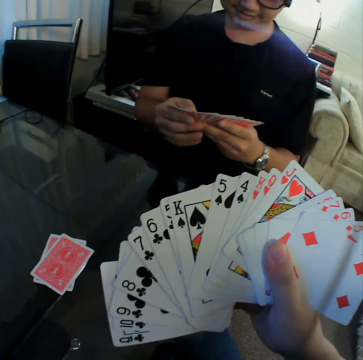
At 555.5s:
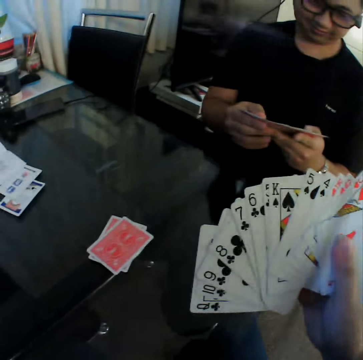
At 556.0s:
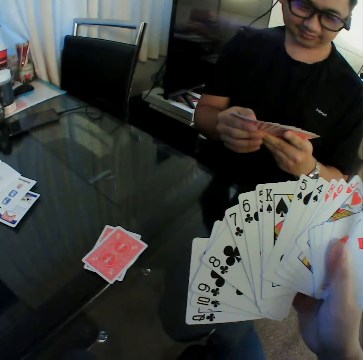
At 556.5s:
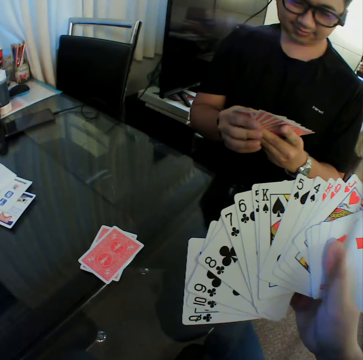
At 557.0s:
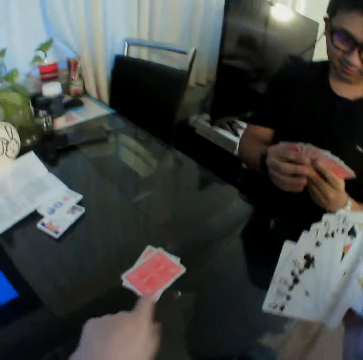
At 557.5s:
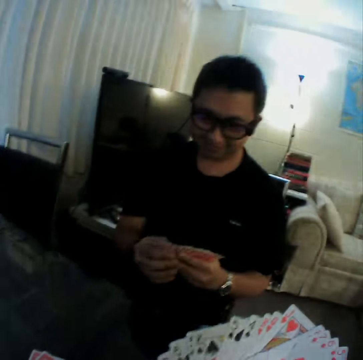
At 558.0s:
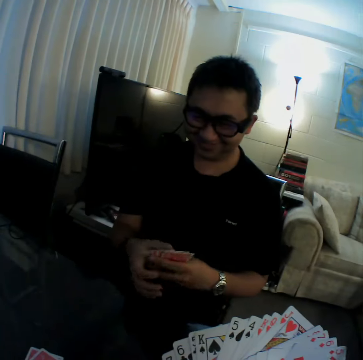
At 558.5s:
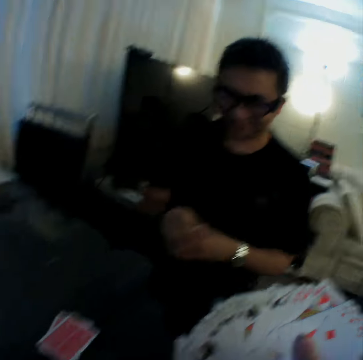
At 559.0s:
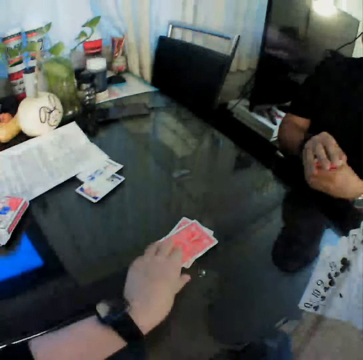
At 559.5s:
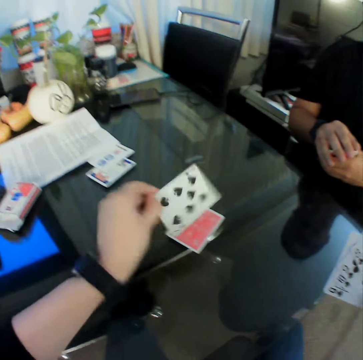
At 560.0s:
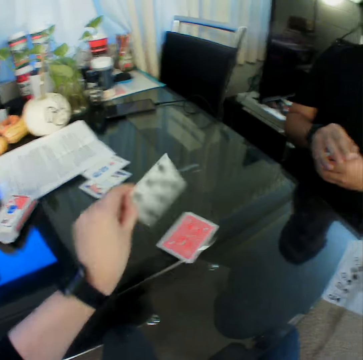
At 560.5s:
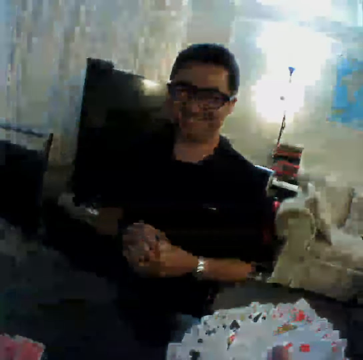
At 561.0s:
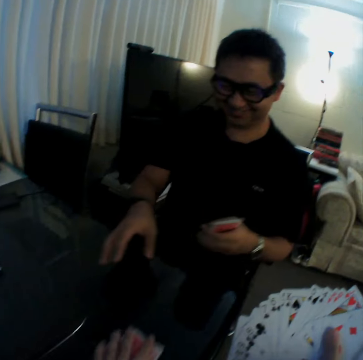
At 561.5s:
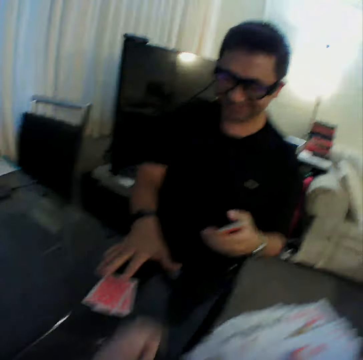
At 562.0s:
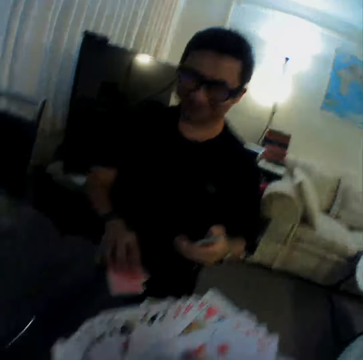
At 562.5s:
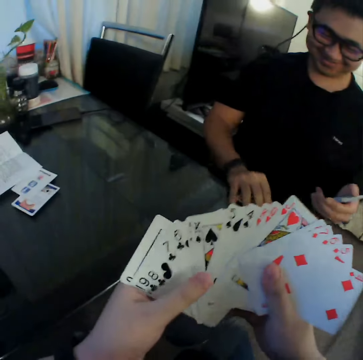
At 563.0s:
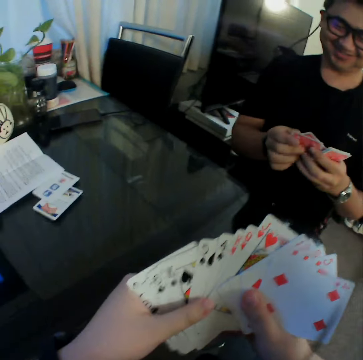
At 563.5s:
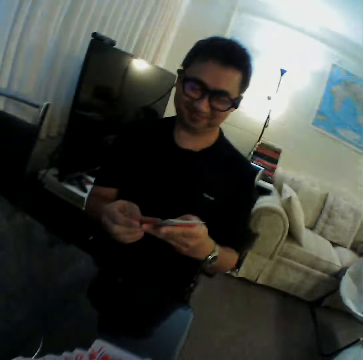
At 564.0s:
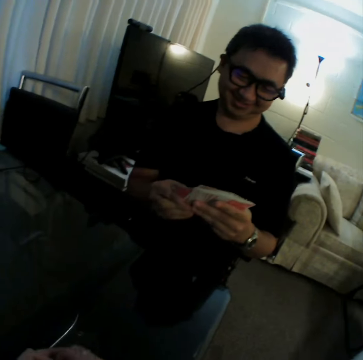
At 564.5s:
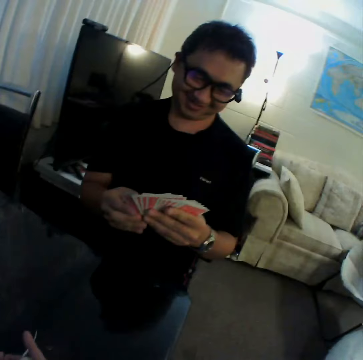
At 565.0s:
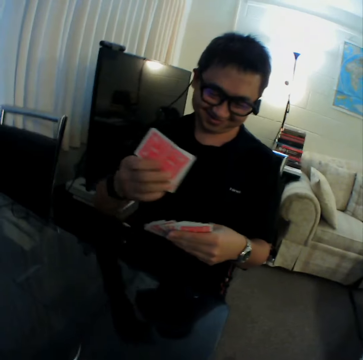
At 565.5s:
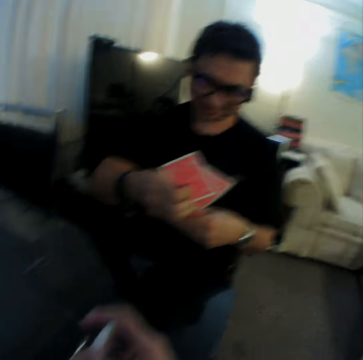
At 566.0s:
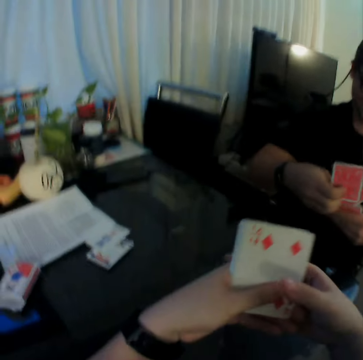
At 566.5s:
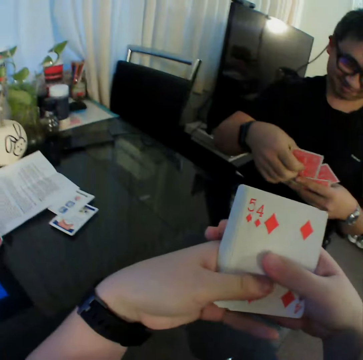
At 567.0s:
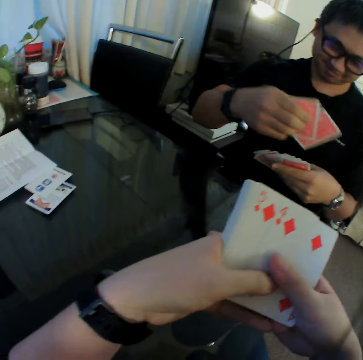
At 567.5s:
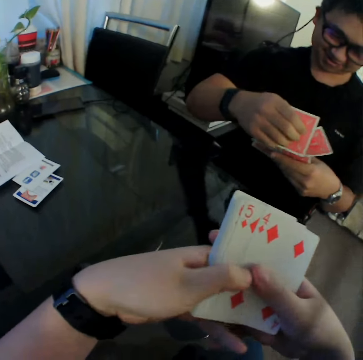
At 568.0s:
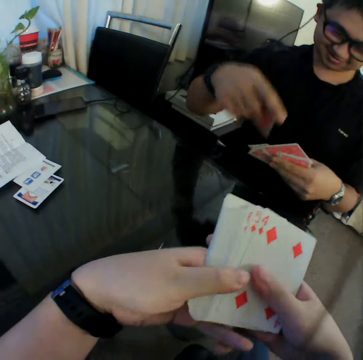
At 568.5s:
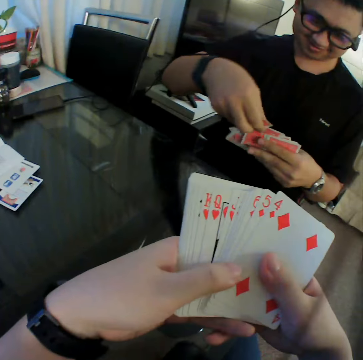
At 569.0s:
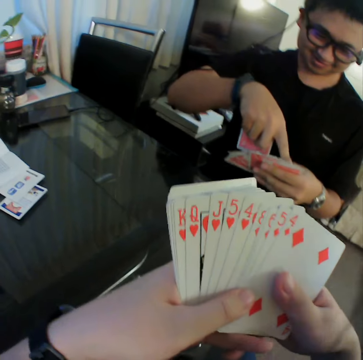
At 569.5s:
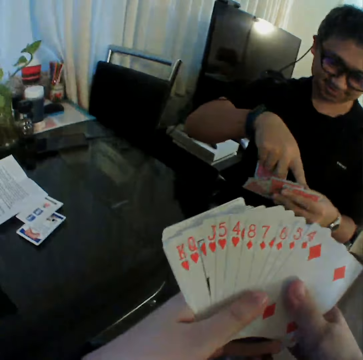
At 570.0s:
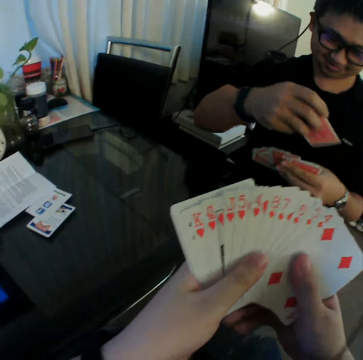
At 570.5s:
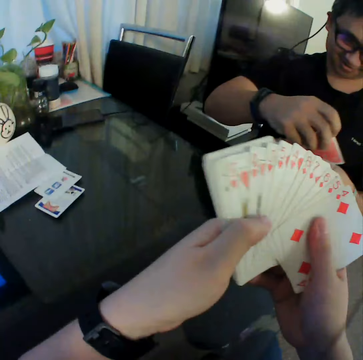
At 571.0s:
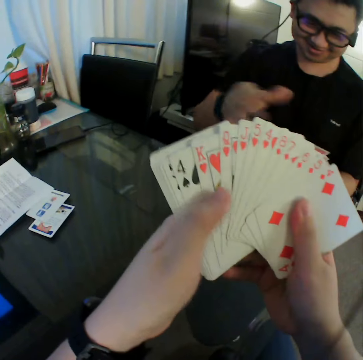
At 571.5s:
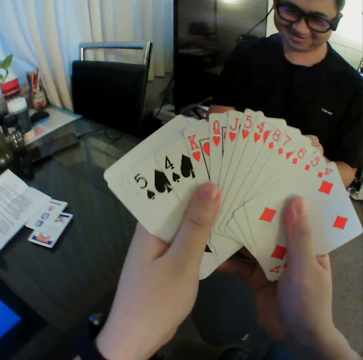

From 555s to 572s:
The camera wearer converses with a man. He flips a card on the table with his left hand. He picks up a playing card from the table. He puts the playing card on the table. He converses with the man. He pushes the playing card on the table. The man picks up a card with his right hand. The camera wearer passes a card to the man with his left hand. He holds the playing cards. He looks at the playing card. The man shuffles the cards in both hands. The camera wearer converses with the man. He lifts the playing cards. He shuffles the cards in both hands. He holds the playing cards. He looks at the playing cards. He moves the playing cards on the hands.

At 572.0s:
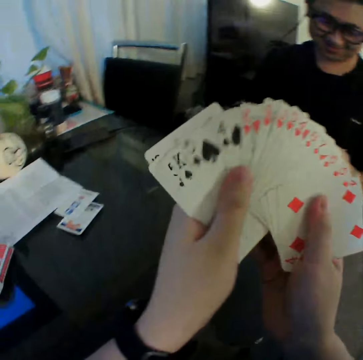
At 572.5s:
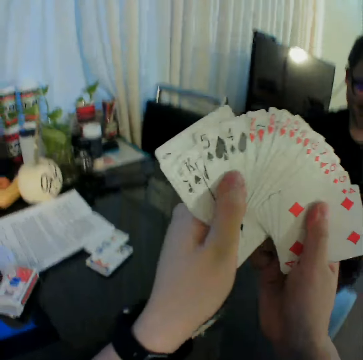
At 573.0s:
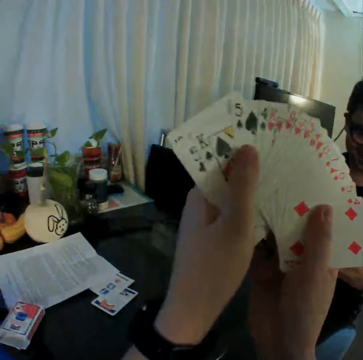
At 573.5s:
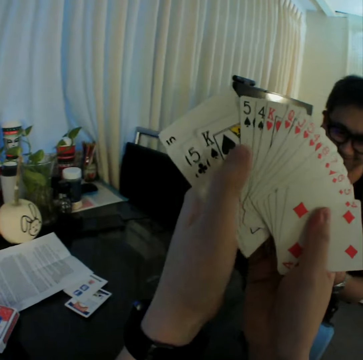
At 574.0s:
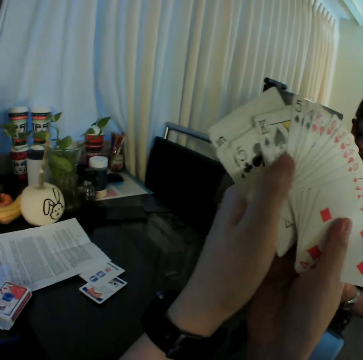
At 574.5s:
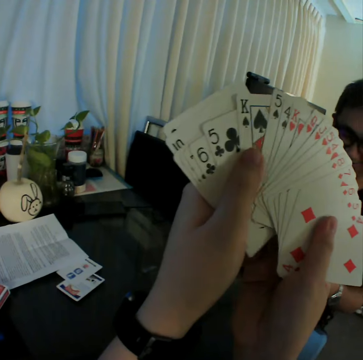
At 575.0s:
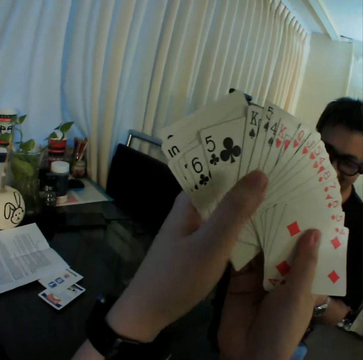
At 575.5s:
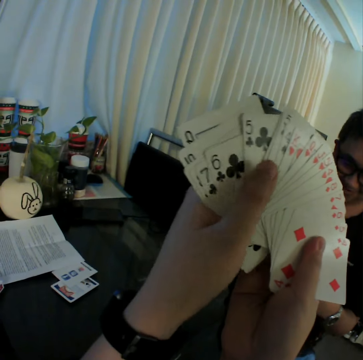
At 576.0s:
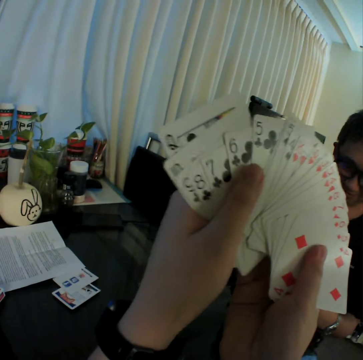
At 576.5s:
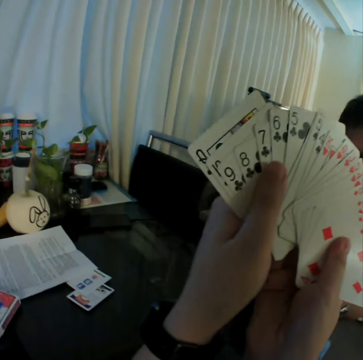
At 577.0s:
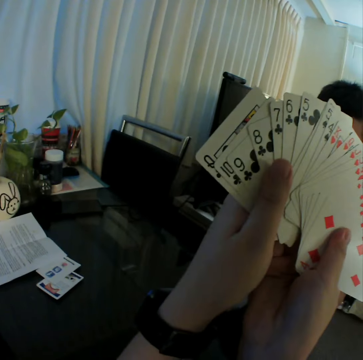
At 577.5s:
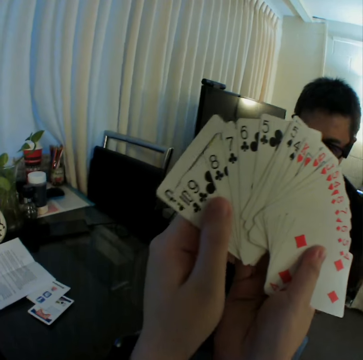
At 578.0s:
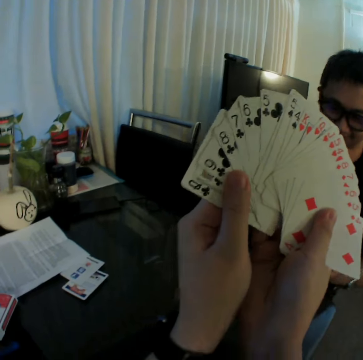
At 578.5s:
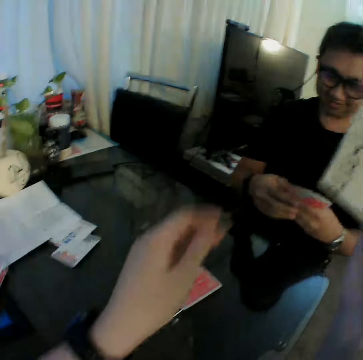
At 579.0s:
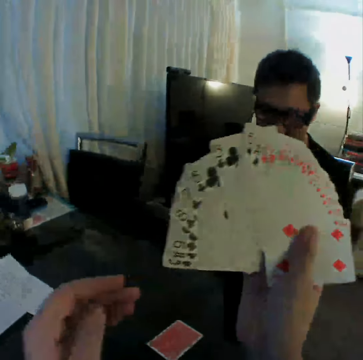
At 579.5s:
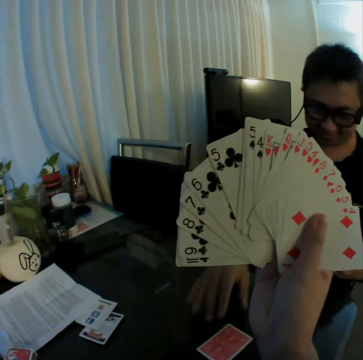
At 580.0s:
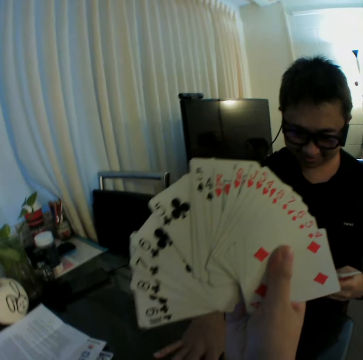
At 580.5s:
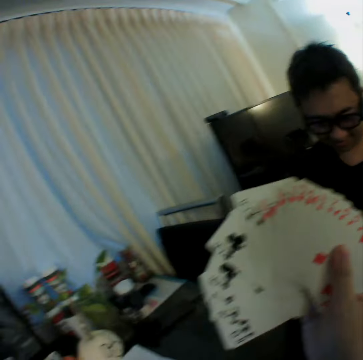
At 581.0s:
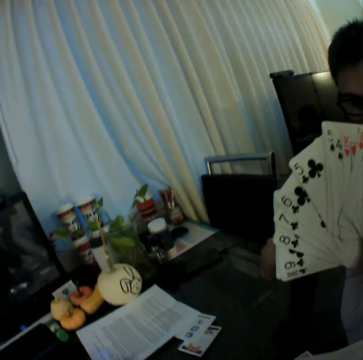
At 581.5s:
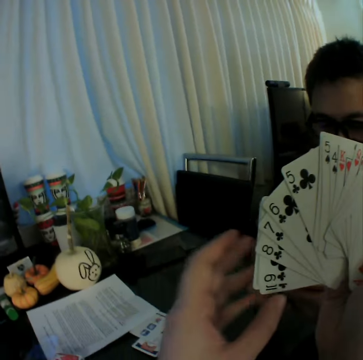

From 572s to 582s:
The camera wearer removes his right hand from the cards in his hands. He lets go of the playing cards with the left hand. He lifts the playing cards. A man picks up a card on the table with his right hand. The camera wearer looks at the playing cards. He looks around.

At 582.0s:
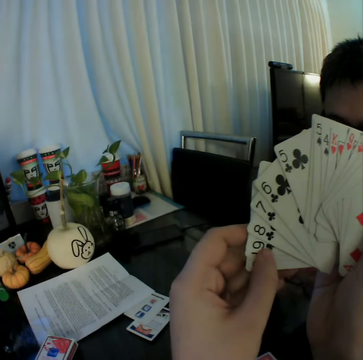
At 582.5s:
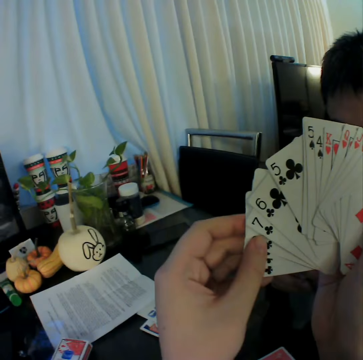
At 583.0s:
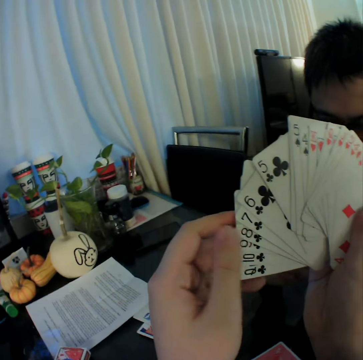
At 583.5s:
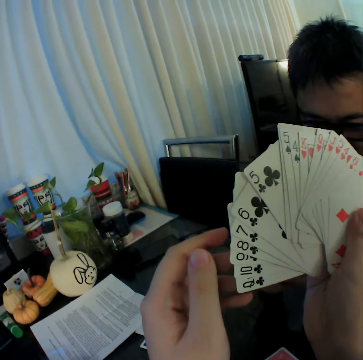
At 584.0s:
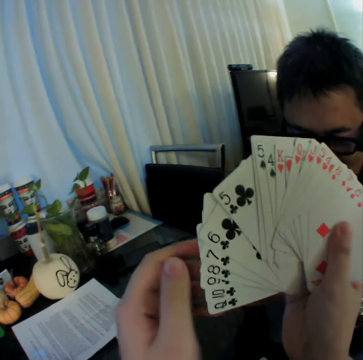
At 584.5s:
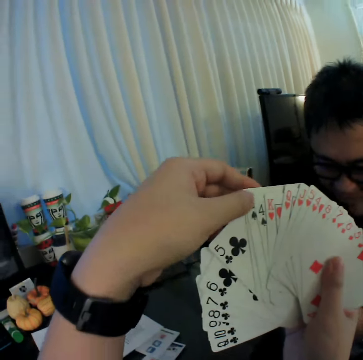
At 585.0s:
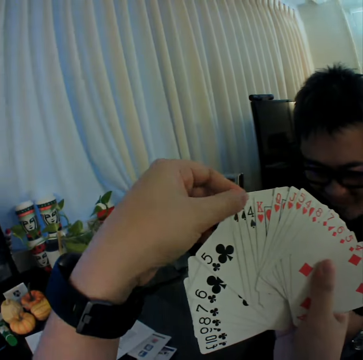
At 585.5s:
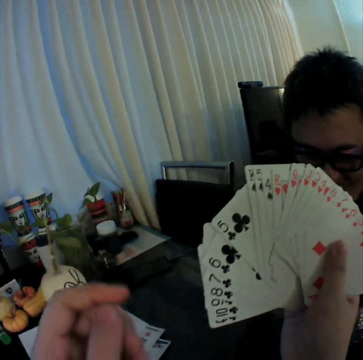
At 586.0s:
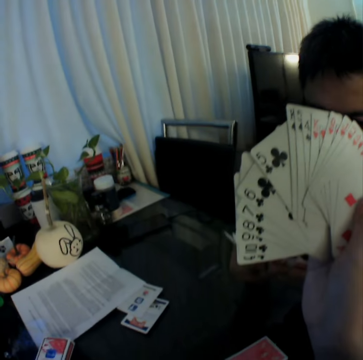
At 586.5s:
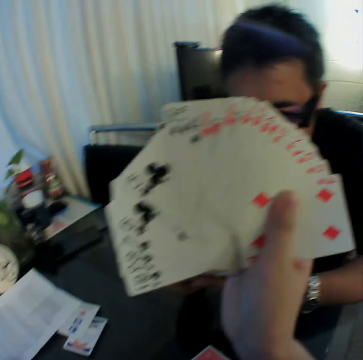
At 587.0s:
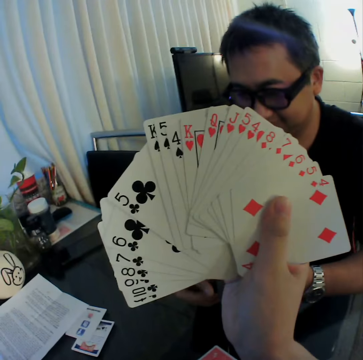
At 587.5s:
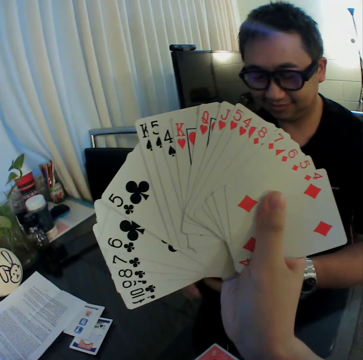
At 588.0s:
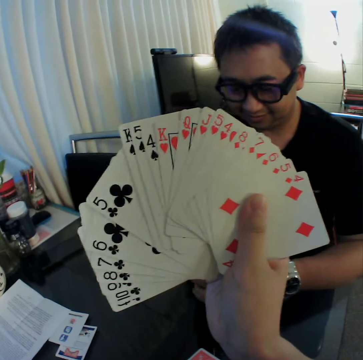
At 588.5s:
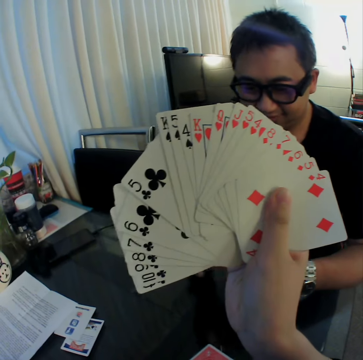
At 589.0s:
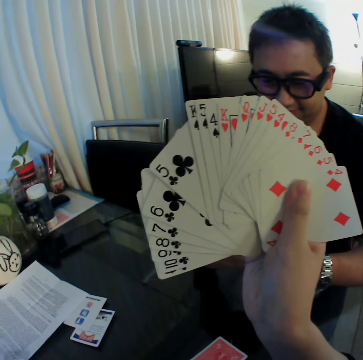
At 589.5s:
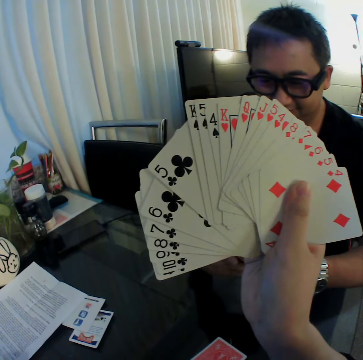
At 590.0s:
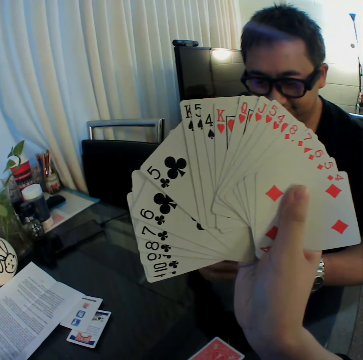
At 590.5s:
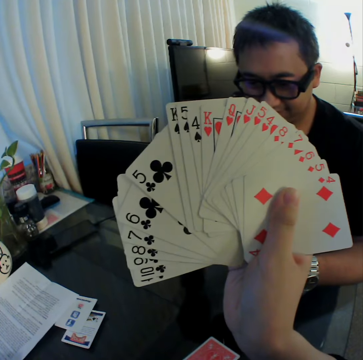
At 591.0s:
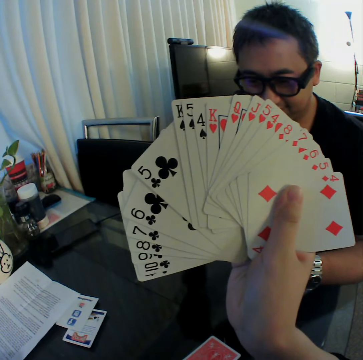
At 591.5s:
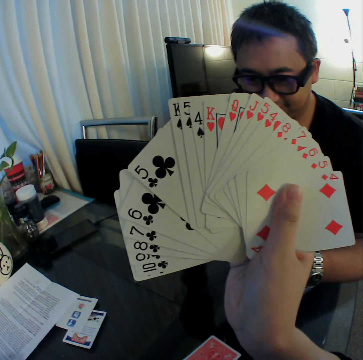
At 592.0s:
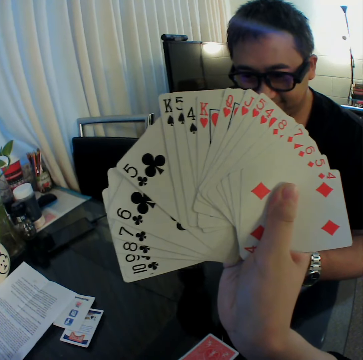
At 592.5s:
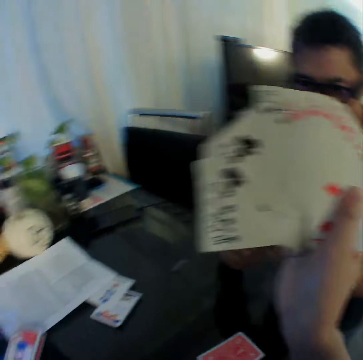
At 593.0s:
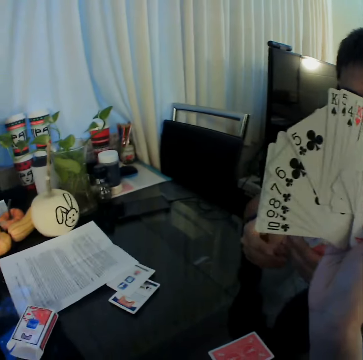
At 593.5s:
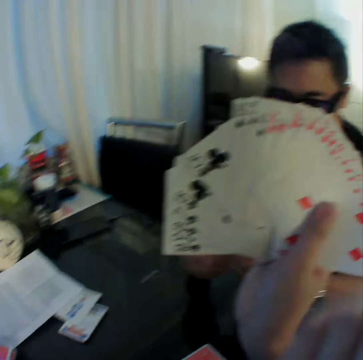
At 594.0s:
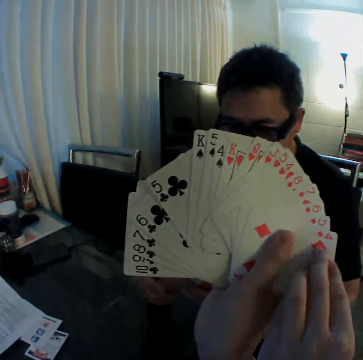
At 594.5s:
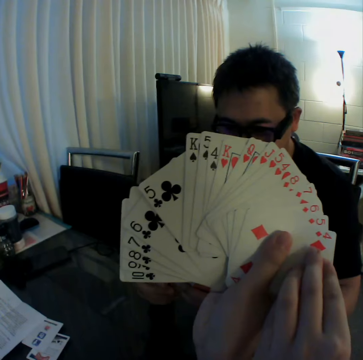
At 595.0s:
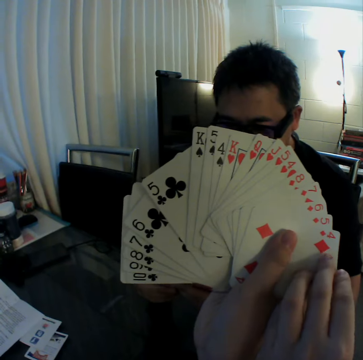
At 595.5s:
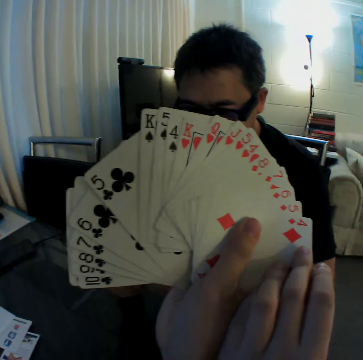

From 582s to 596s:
The camera wearer touches the cards with his left hand. He holds the playing cards together. He moves the playing cards with the left hand. He looks at the playing cards. He lifts the left hand. He touches the cards with his left hand again. He holds the playing cards together. He moves the playing cards with the left hand. He looks at the playing cards. He looks around. He holds the cards with both hands. He looks at the playing cards.
